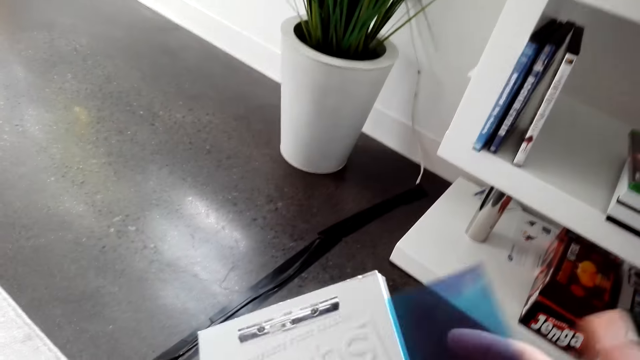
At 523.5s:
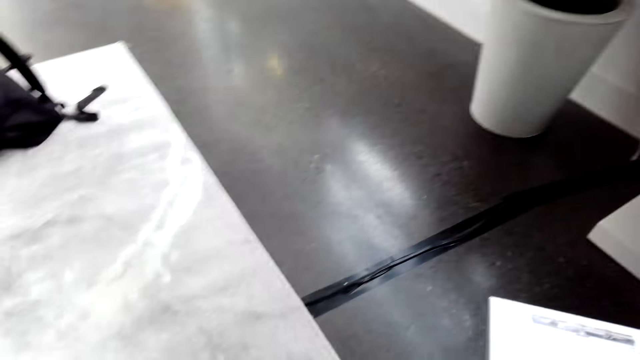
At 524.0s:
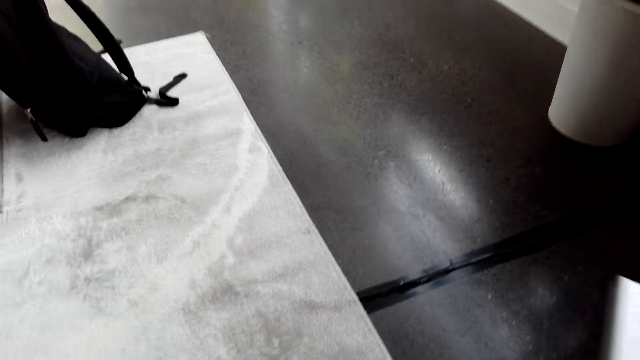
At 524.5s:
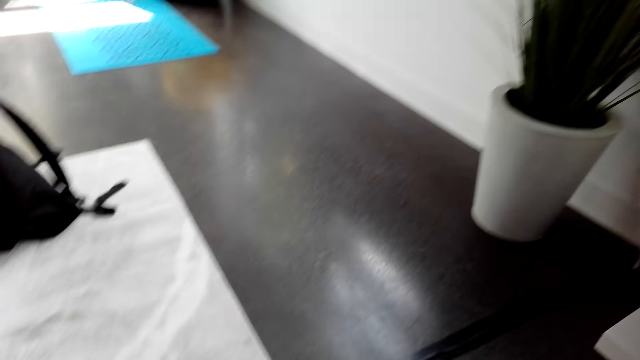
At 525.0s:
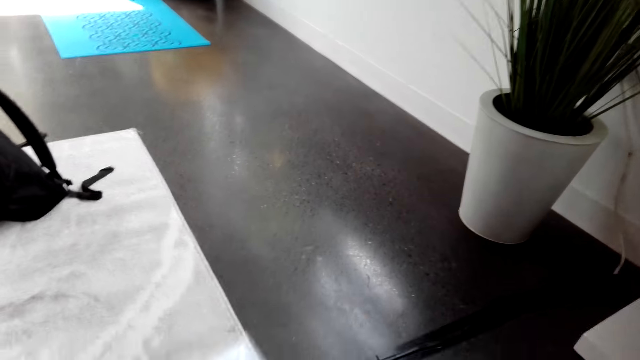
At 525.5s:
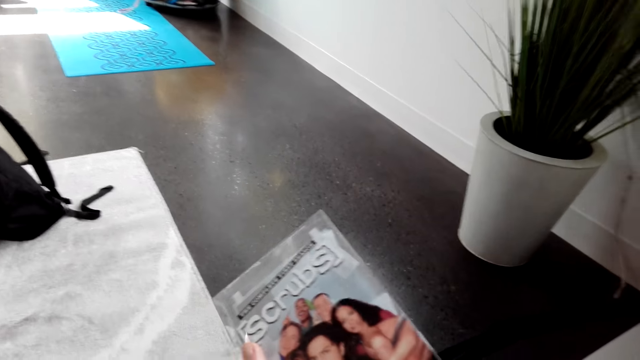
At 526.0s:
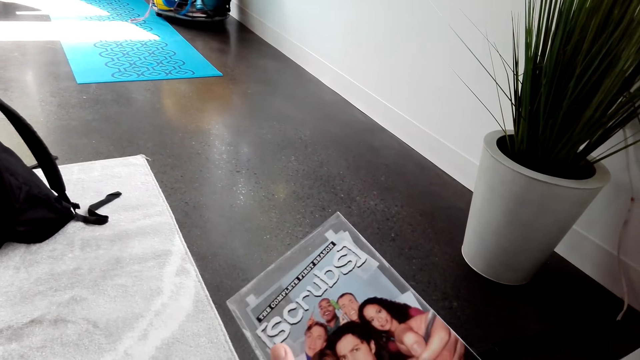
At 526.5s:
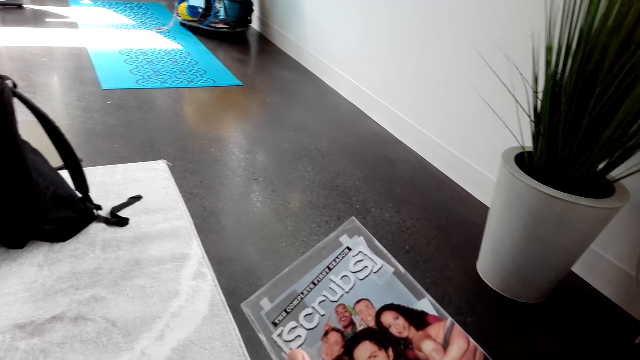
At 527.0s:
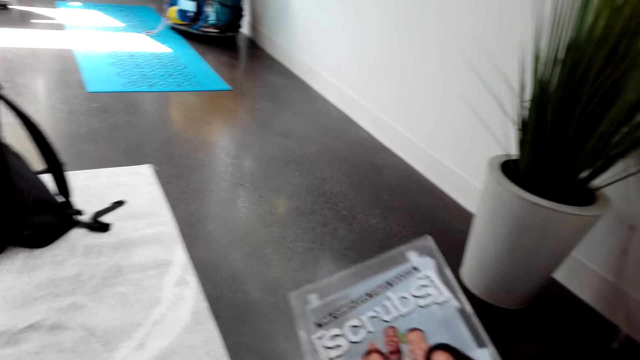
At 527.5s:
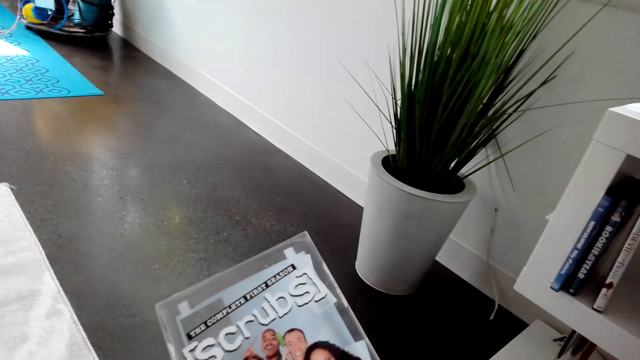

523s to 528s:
The camera wearer holds a case.

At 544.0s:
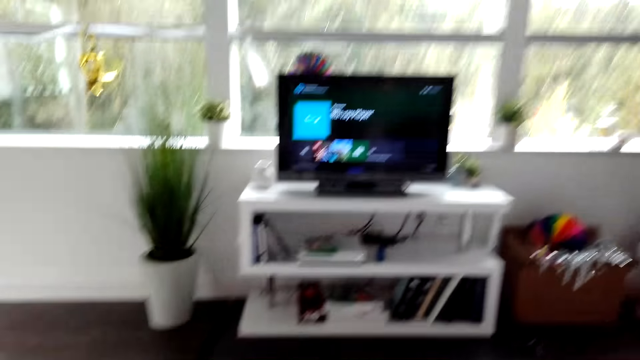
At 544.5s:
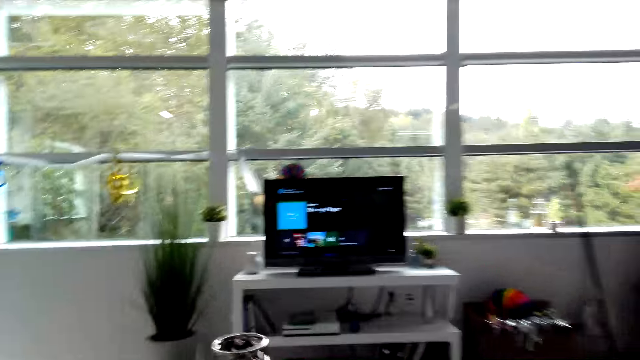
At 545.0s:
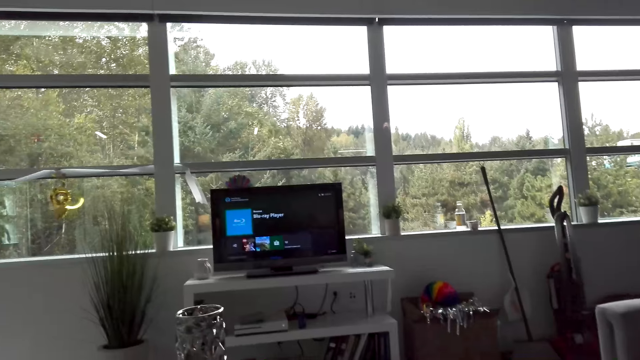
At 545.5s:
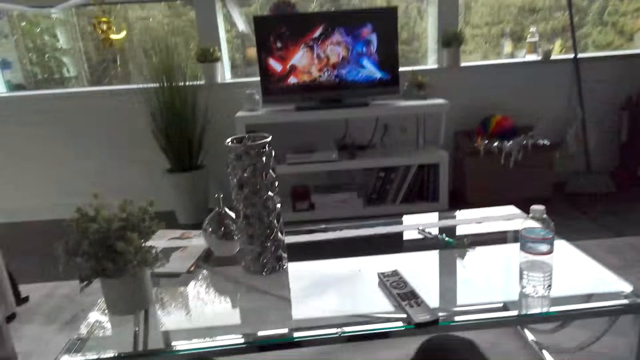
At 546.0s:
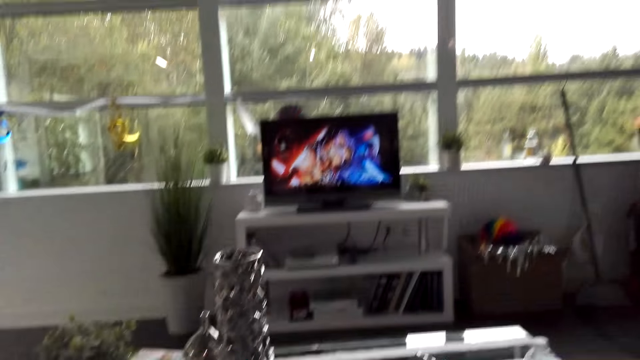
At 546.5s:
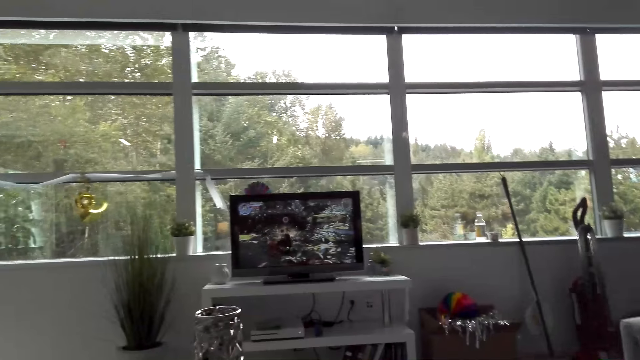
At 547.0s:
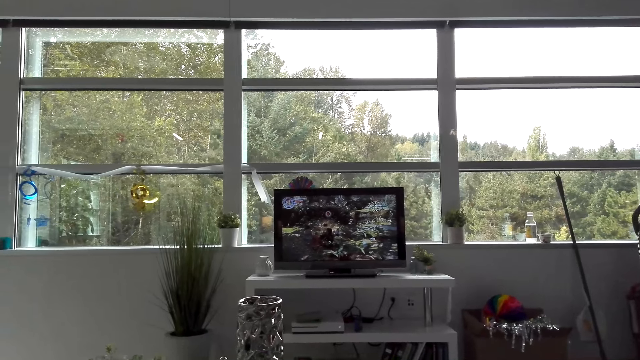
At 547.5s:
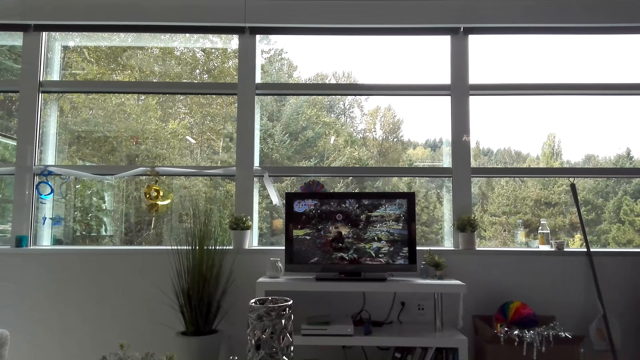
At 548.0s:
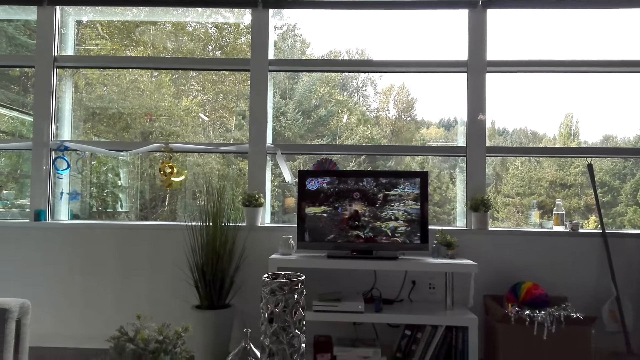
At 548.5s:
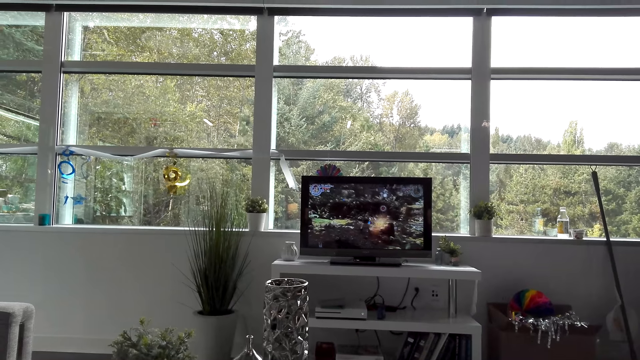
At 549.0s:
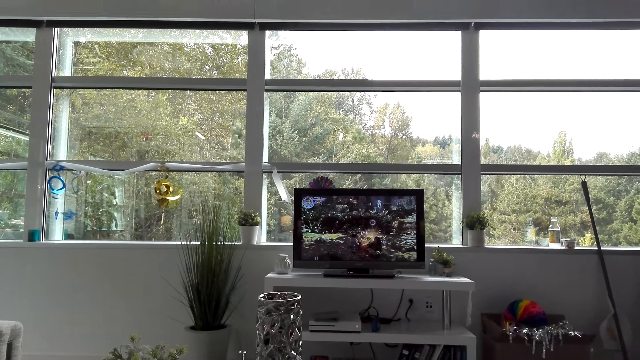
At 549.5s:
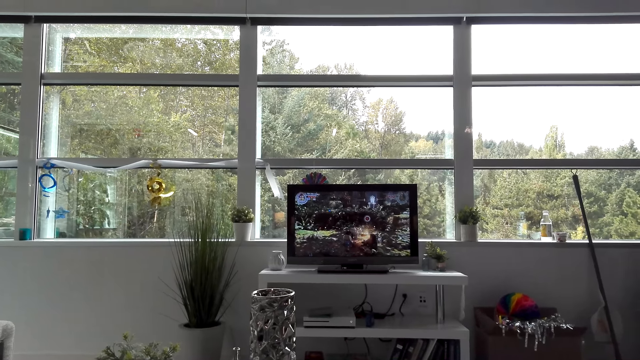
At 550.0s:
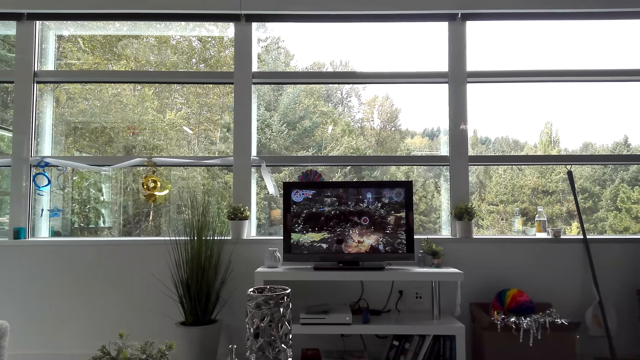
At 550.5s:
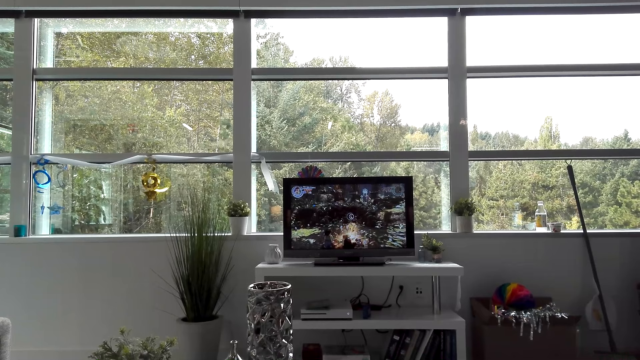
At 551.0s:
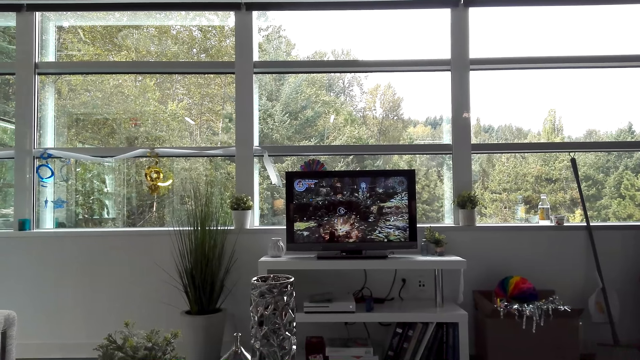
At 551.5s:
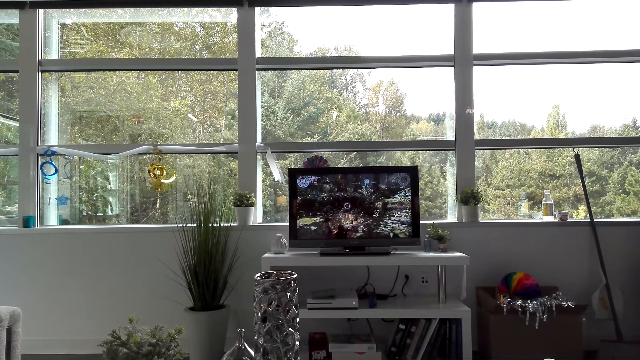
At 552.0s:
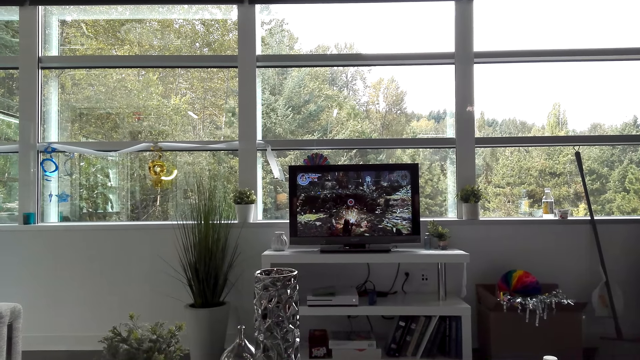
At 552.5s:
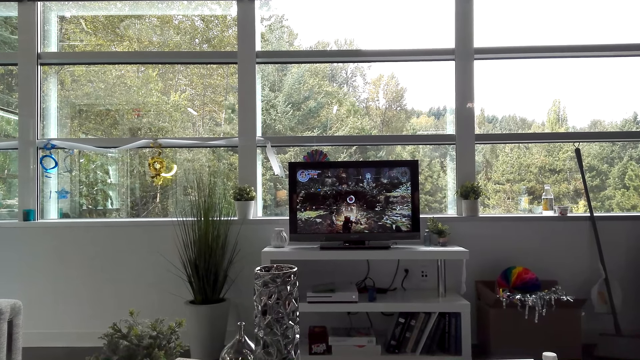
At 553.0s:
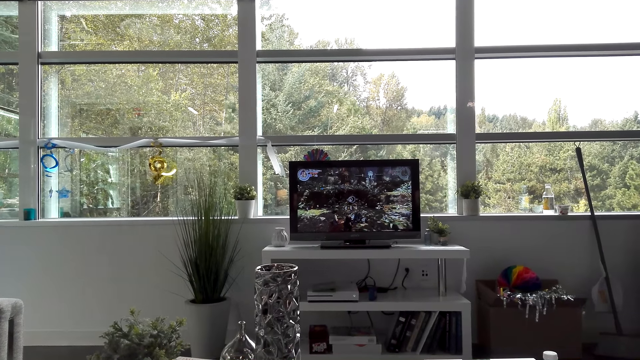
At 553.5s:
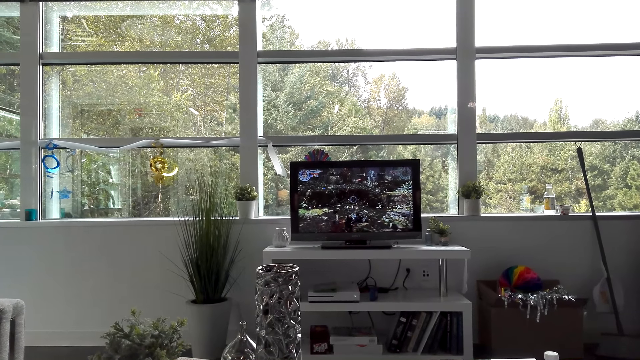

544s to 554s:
The camera wearer sits on the sofa. They play a video game.

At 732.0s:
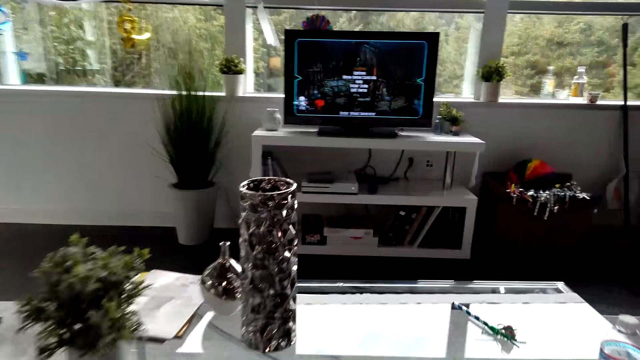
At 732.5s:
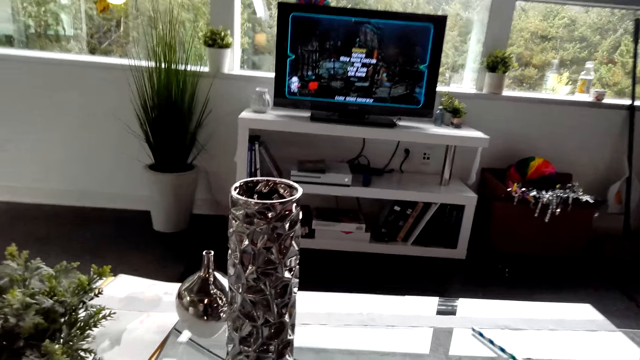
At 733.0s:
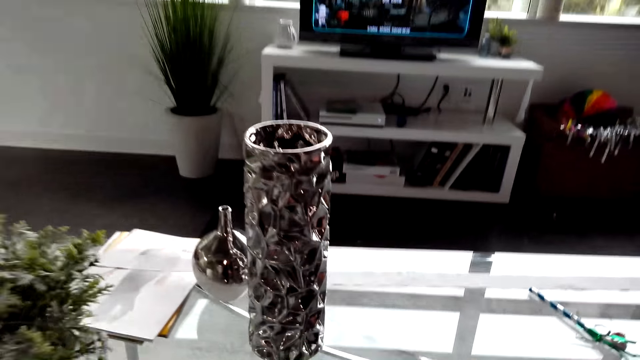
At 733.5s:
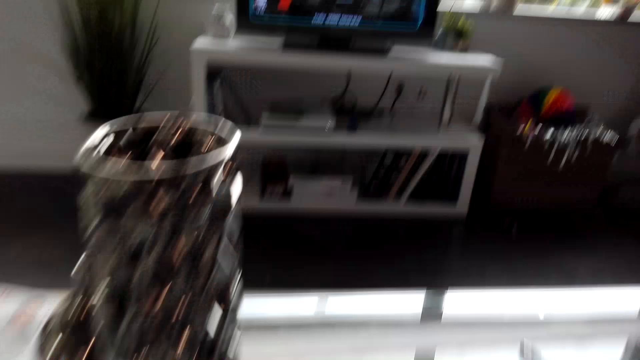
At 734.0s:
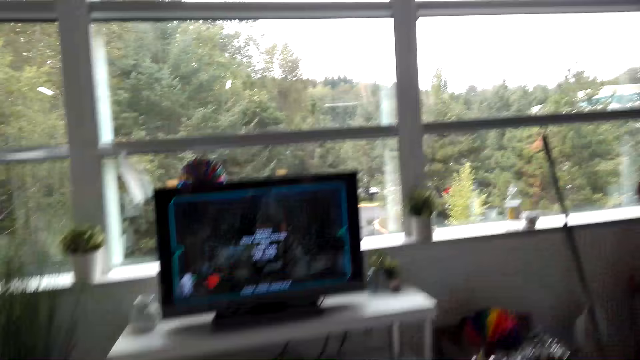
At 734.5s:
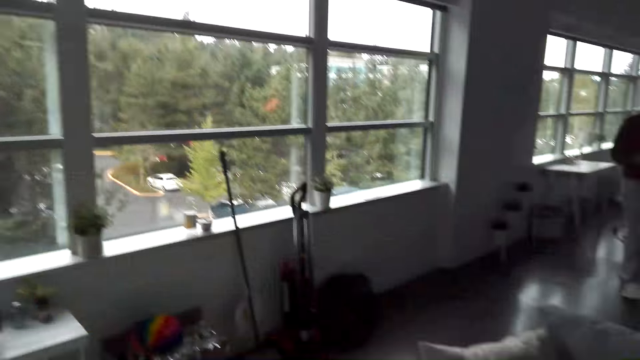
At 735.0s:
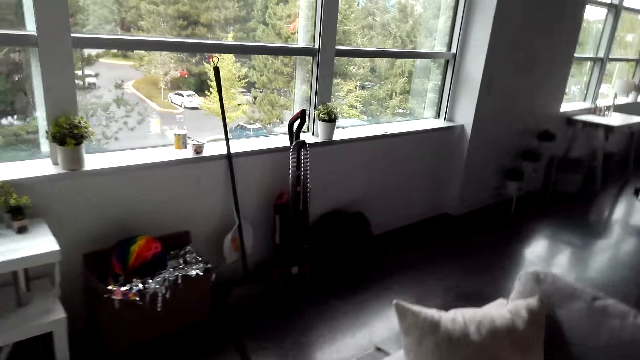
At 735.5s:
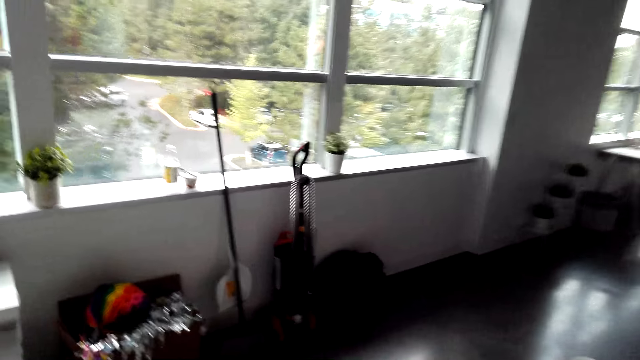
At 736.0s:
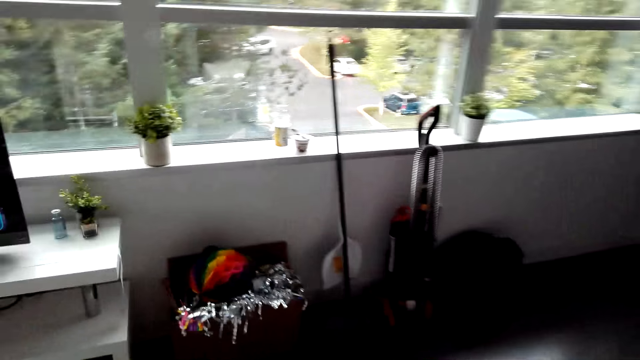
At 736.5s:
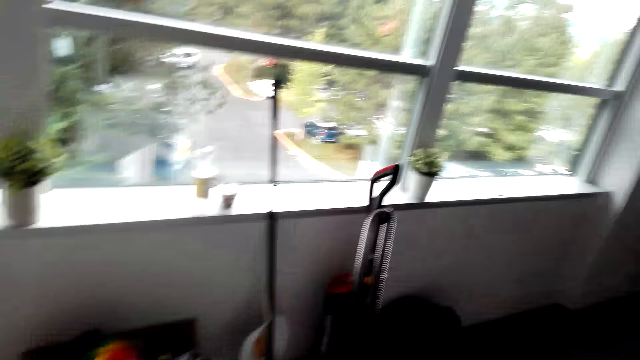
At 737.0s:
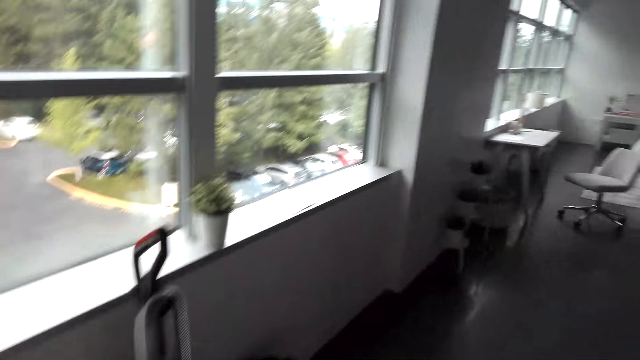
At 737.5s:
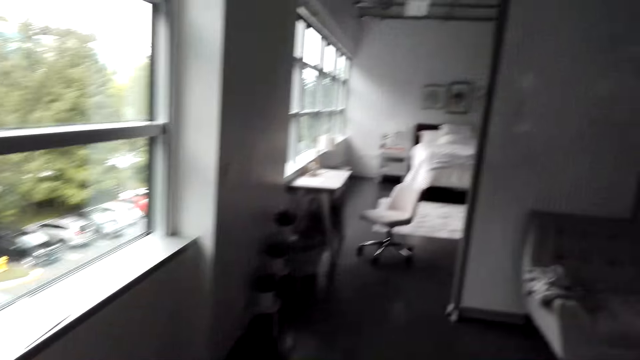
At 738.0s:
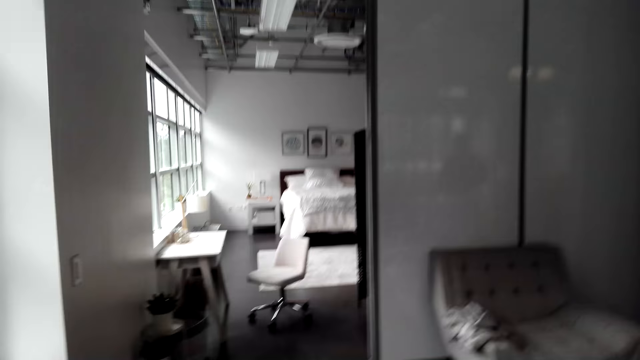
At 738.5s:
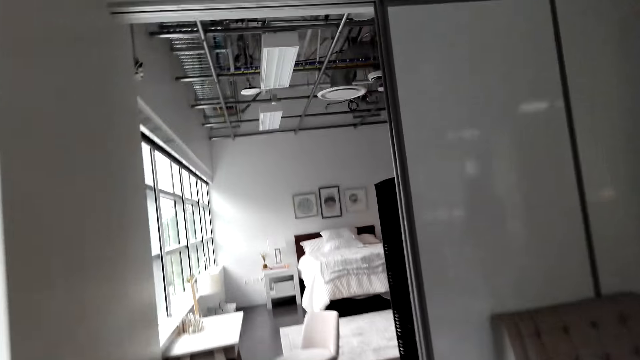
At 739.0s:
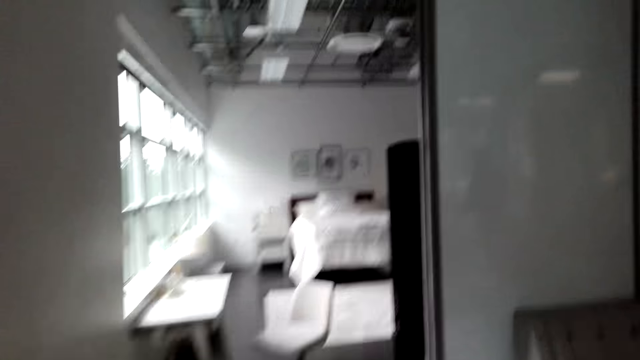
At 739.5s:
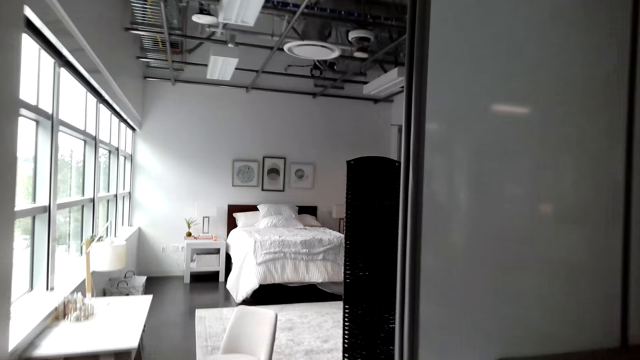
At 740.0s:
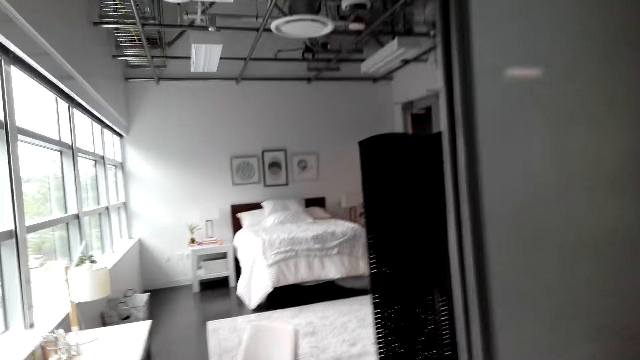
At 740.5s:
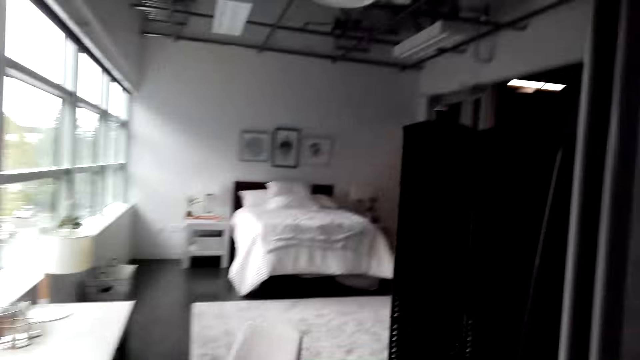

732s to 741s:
The camera wearer stands up. They walk in the house.
